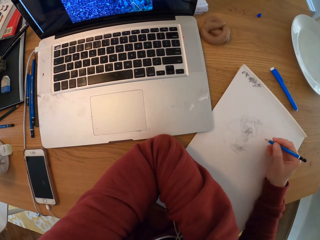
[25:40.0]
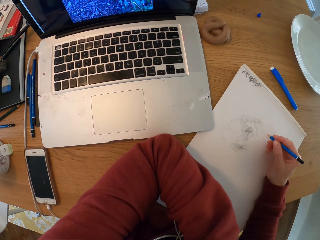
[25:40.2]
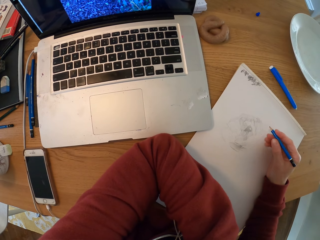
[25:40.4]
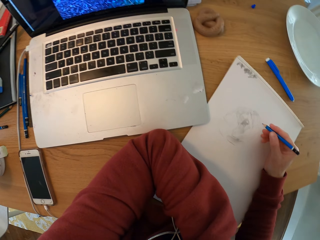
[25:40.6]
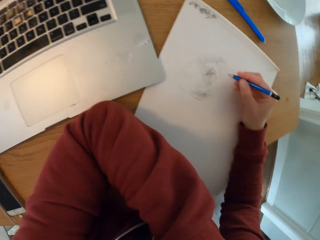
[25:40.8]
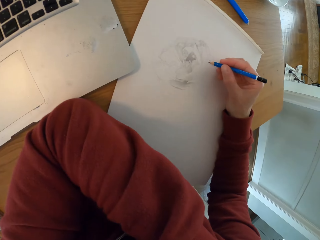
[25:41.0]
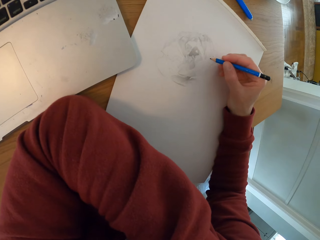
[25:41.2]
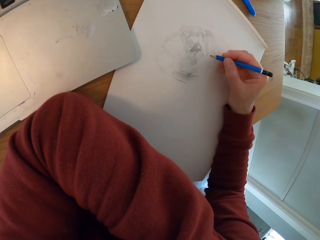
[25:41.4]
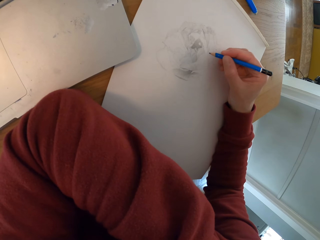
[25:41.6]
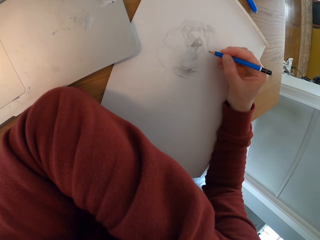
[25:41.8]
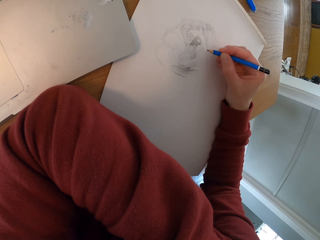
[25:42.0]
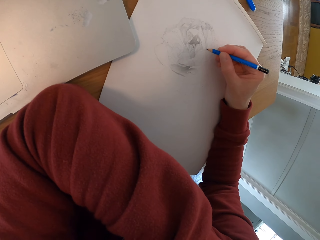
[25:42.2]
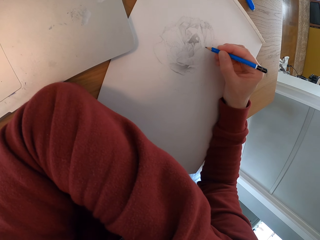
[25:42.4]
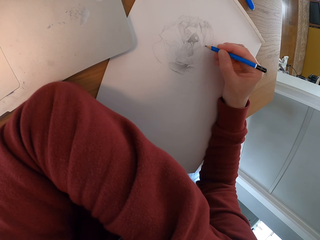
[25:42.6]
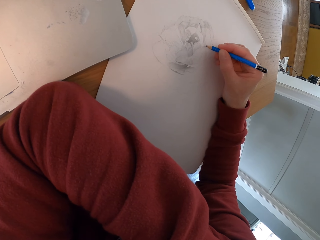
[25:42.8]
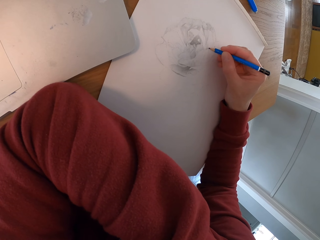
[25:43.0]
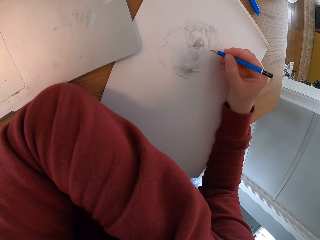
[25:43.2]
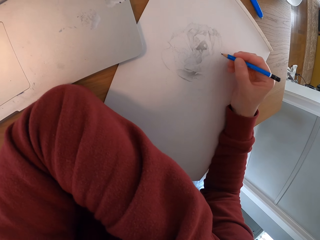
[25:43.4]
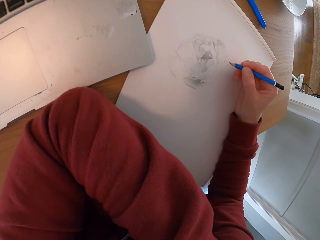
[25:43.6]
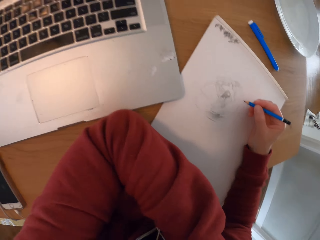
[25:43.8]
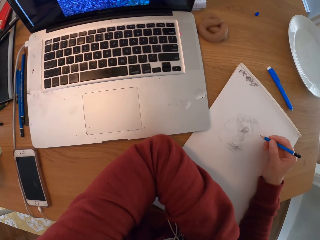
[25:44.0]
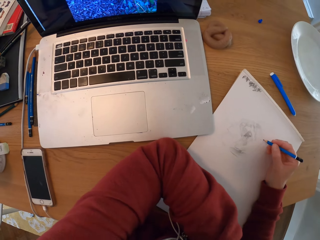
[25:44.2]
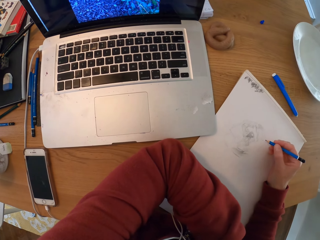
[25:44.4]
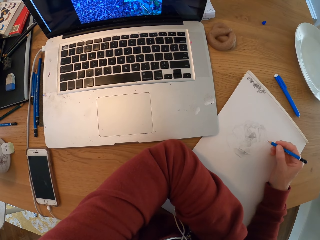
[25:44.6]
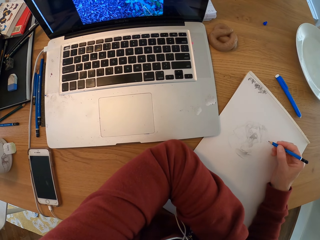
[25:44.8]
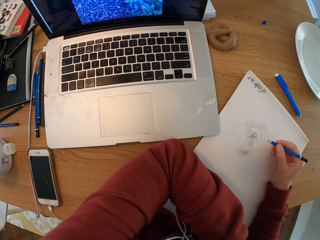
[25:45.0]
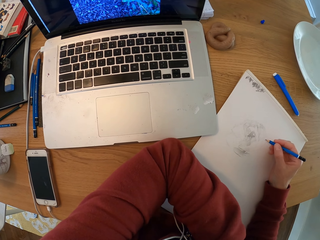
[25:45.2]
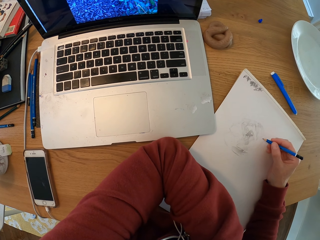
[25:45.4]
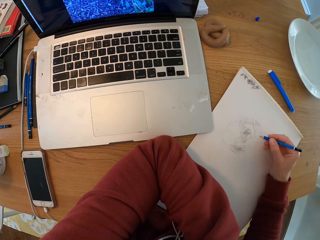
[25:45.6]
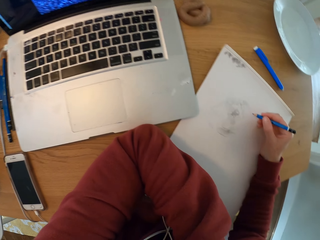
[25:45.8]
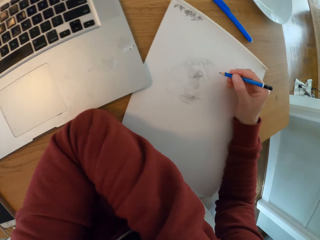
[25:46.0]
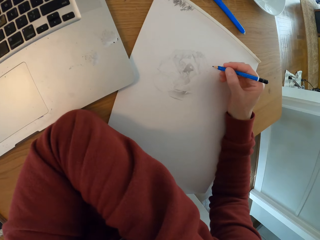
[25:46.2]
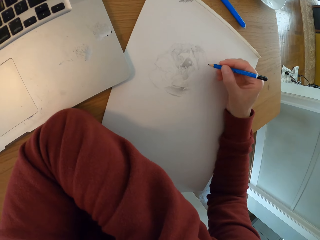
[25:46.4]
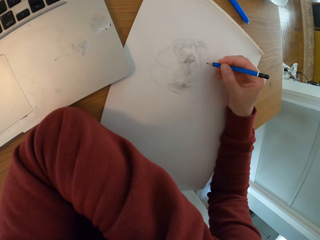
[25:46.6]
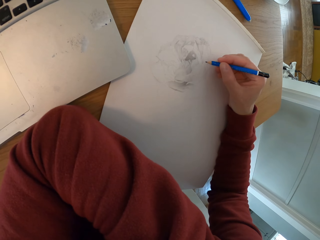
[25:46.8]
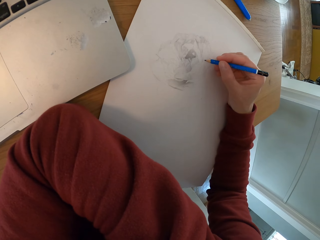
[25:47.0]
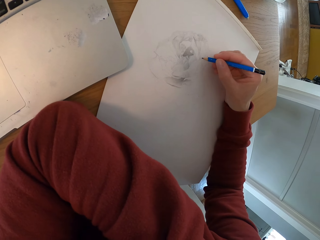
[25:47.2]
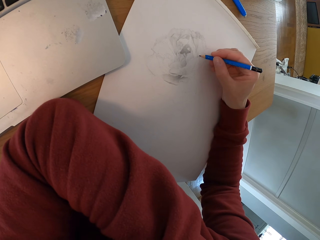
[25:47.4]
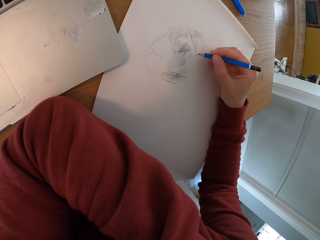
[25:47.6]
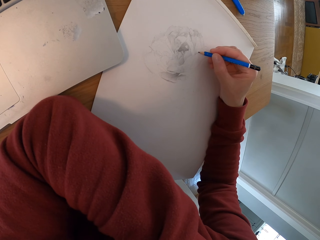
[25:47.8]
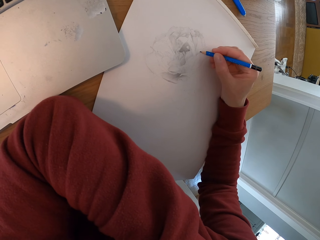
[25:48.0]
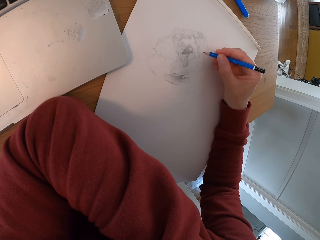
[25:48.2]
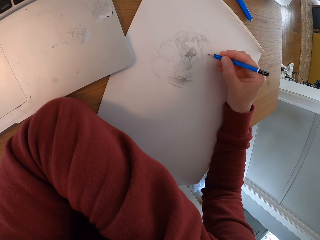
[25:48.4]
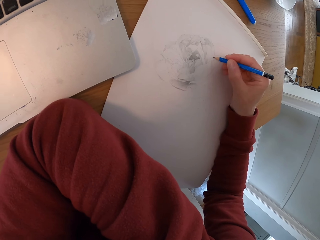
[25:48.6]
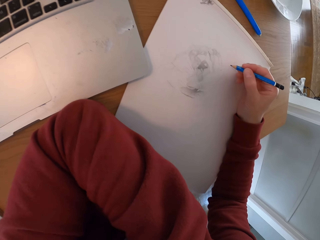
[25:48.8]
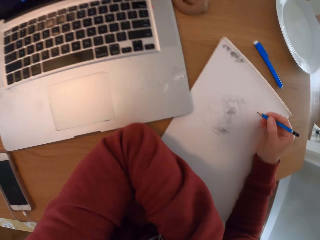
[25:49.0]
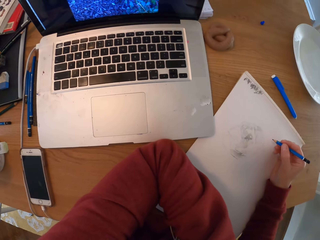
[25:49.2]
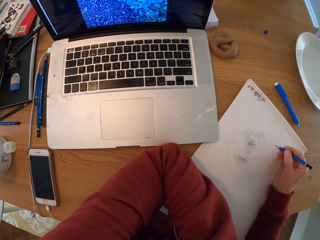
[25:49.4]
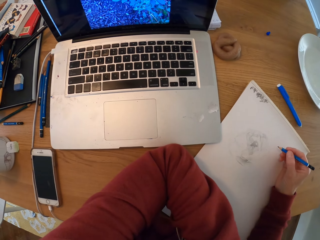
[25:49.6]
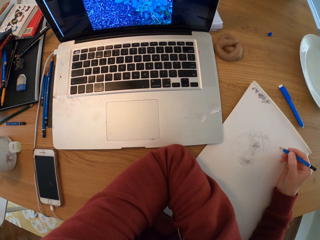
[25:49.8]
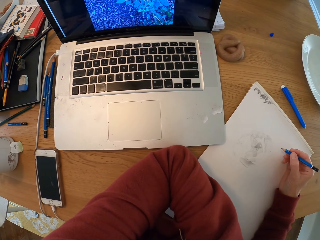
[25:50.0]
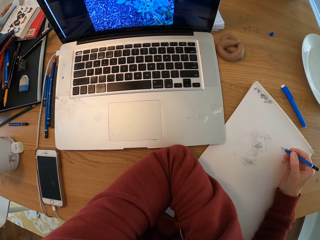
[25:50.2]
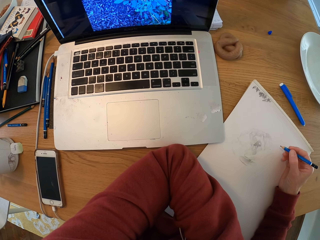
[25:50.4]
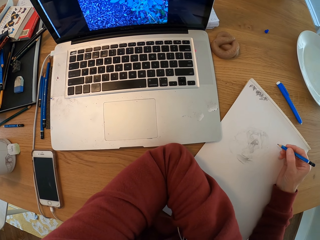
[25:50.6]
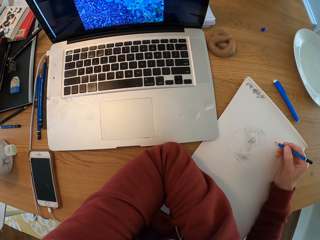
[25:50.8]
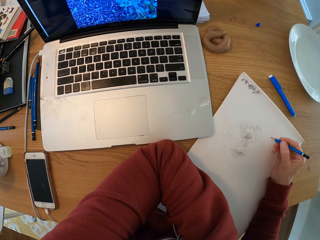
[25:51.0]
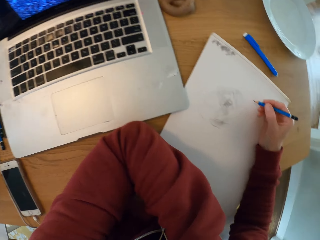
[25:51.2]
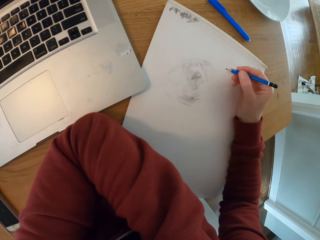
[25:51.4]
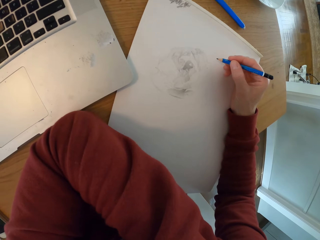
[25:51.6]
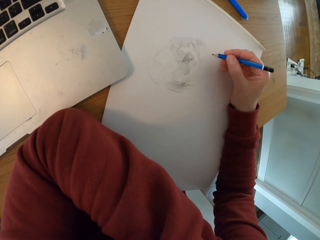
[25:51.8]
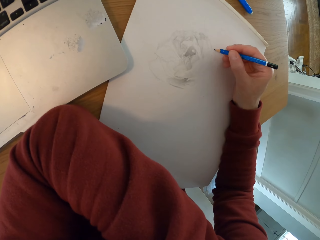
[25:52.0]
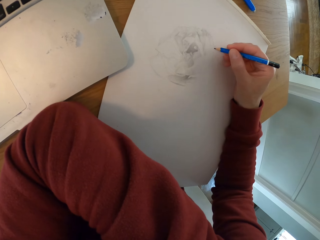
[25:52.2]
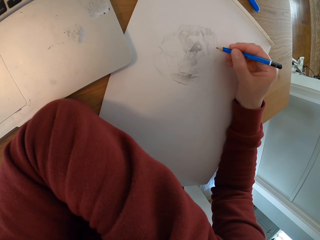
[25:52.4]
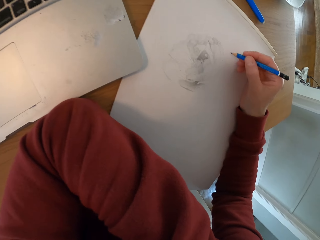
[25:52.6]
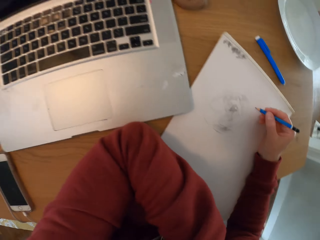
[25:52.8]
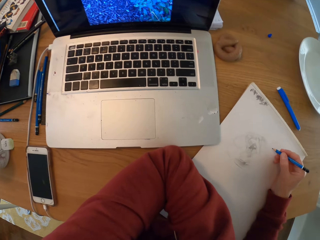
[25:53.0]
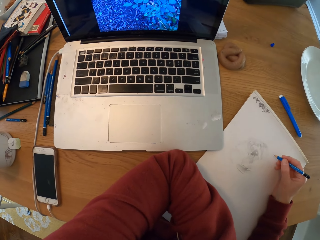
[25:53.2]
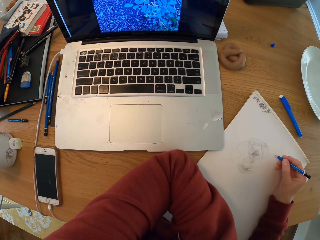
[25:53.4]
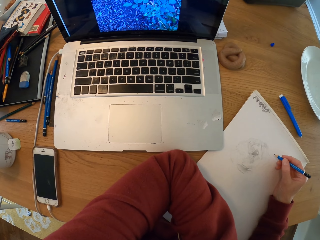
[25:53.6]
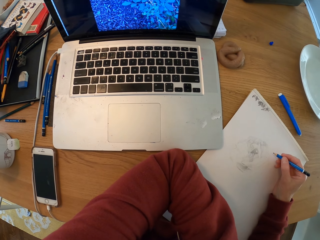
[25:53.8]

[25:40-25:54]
The camera wearer turns around the room. They check the laptop. They draw with a pencil on the drawing board. They turn around the room. They check the laptop. They draw with a pencil on the drawing board. They check the laptop.

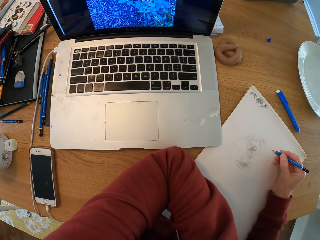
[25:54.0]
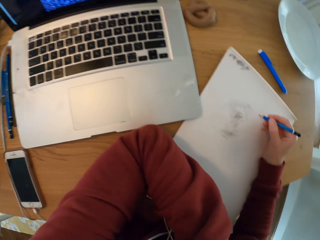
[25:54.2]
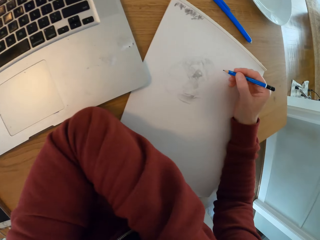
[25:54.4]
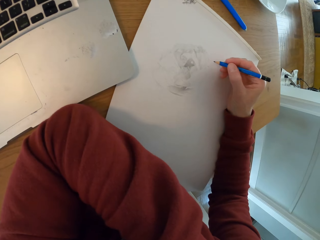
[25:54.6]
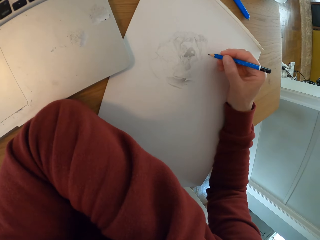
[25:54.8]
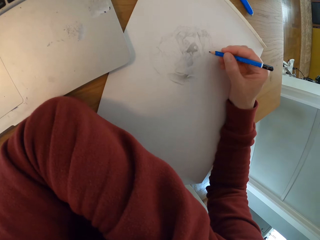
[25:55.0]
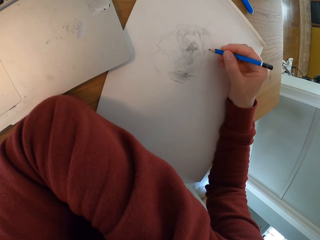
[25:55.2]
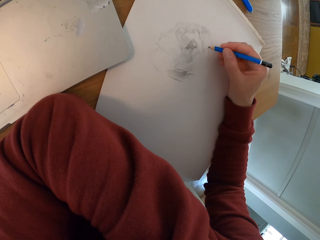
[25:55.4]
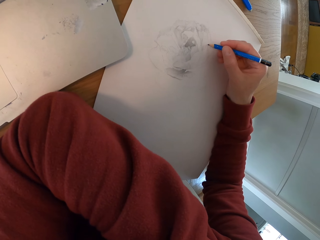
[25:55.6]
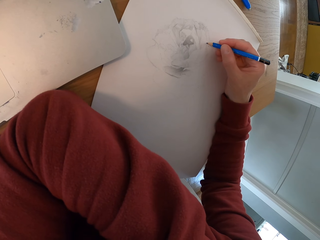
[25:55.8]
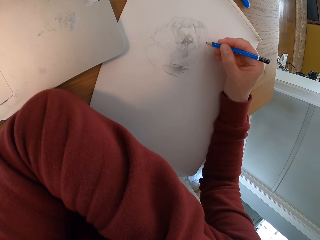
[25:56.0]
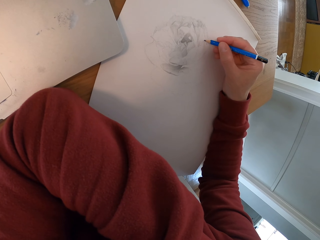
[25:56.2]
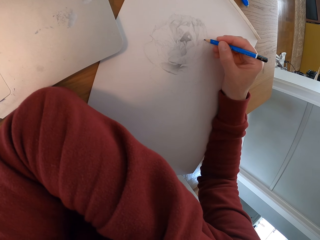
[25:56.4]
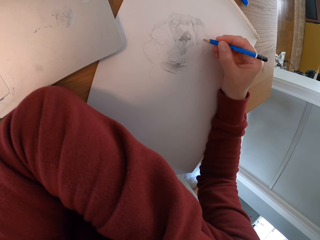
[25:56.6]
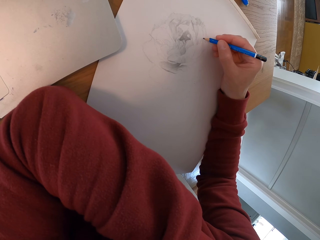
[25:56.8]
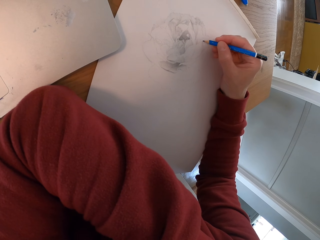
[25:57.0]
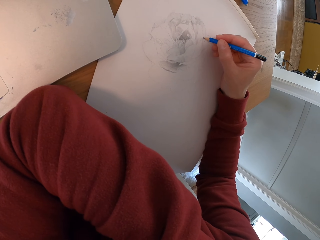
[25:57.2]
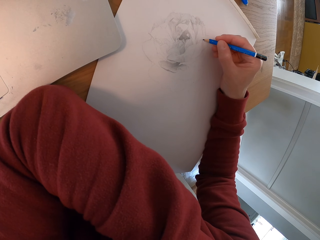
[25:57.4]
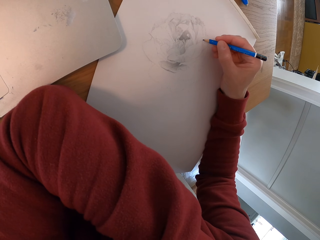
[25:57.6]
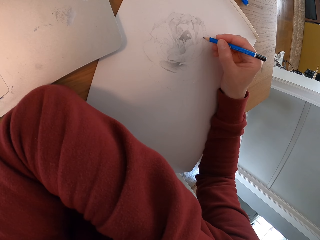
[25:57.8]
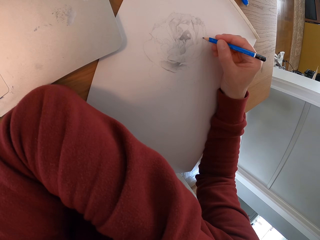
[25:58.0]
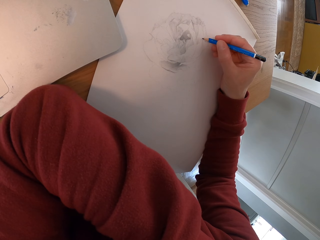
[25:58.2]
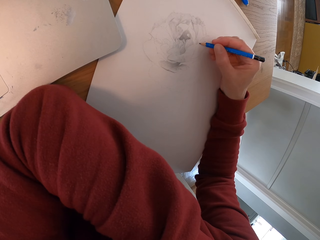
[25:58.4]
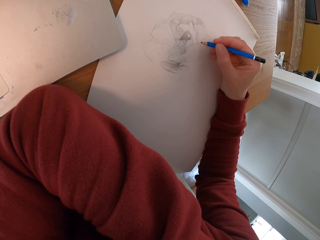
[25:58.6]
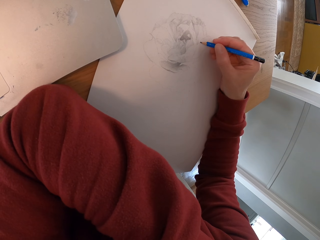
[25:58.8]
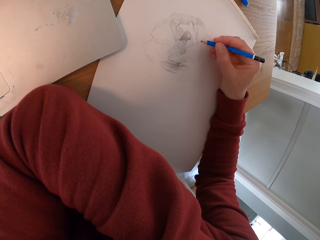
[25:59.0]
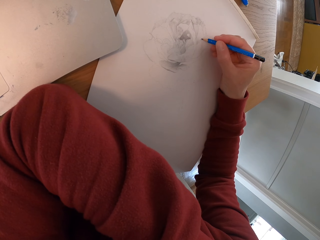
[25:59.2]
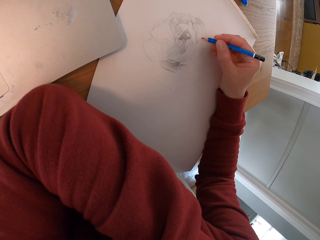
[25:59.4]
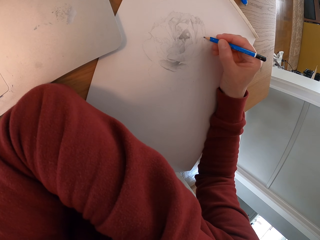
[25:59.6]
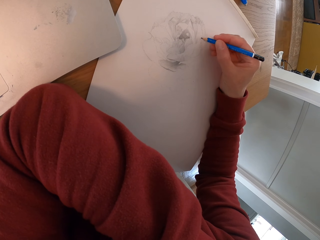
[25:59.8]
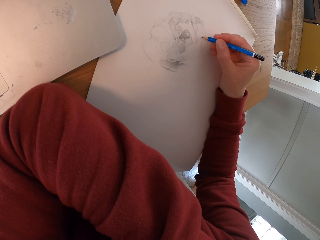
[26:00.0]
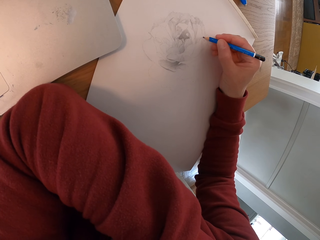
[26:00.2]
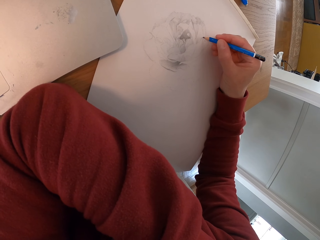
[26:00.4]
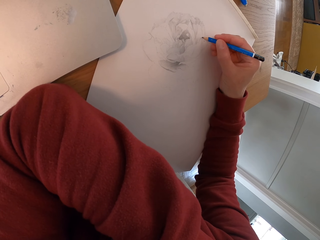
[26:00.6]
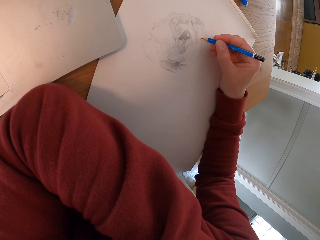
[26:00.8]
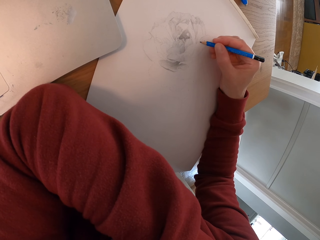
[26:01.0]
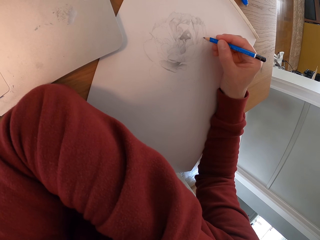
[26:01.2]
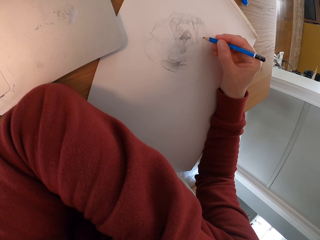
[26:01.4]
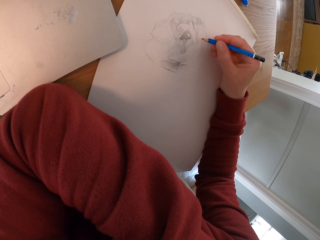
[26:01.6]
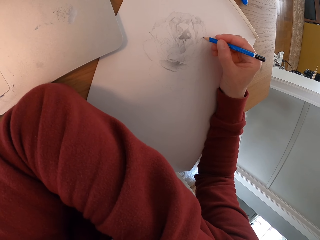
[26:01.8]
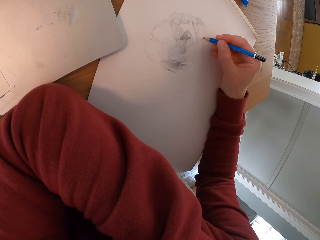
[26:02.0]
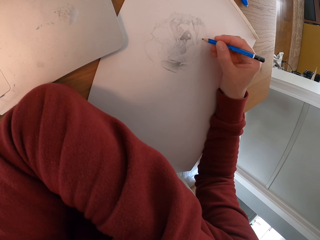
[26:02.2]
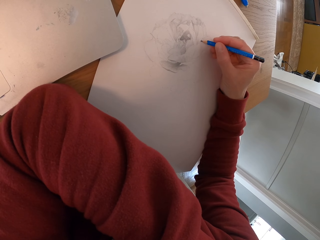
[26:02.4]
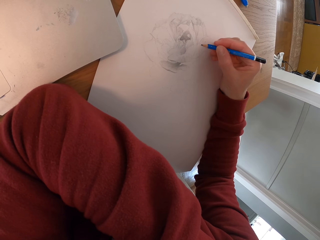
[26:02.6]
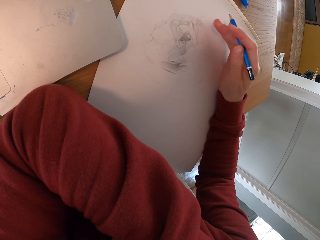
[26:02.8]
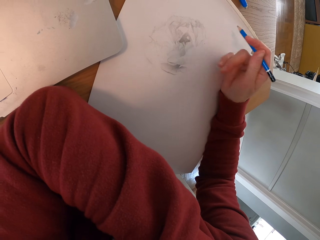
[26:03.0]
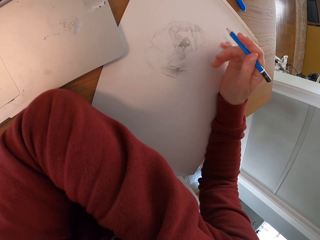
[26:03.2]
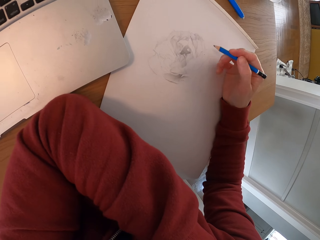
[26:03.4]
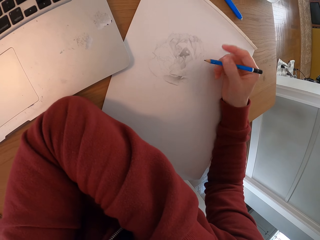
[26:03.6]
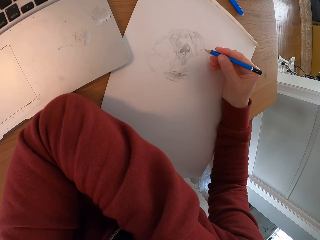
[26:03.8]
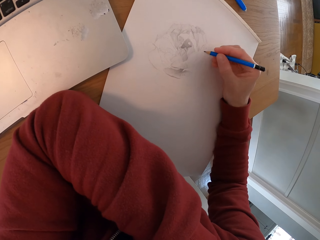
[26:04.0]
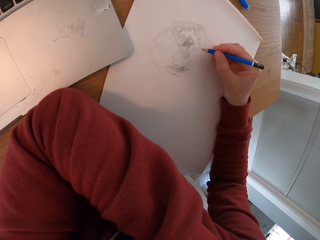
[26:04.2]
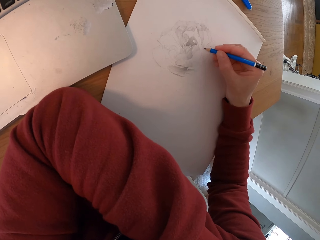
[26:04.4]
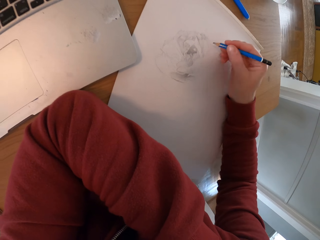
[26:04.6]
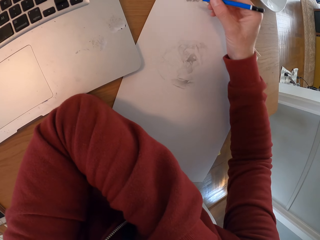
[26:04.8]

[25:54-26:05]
The camera wearer draws with a pencil on the drawing board.
